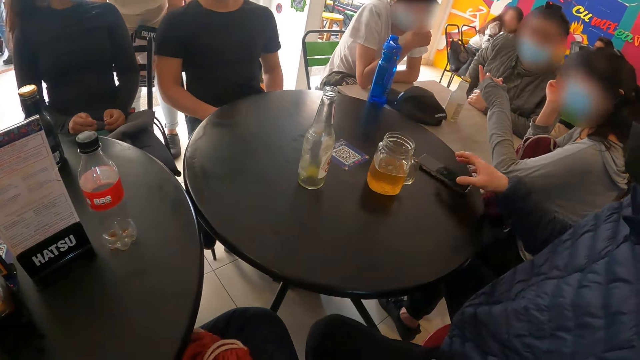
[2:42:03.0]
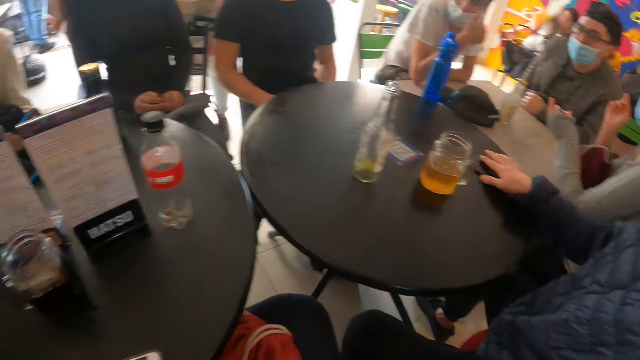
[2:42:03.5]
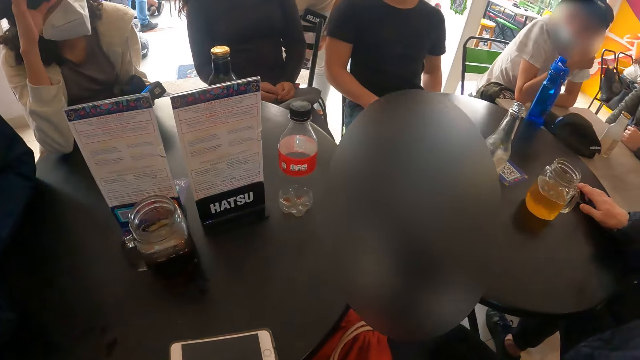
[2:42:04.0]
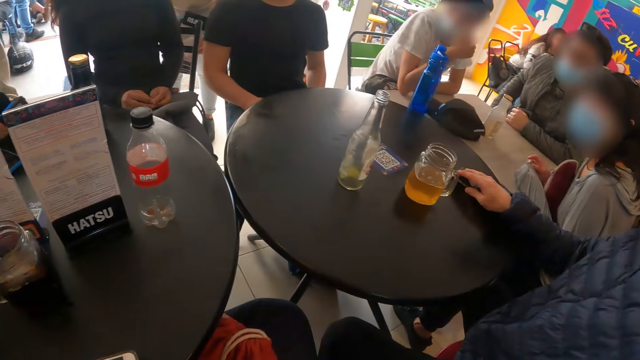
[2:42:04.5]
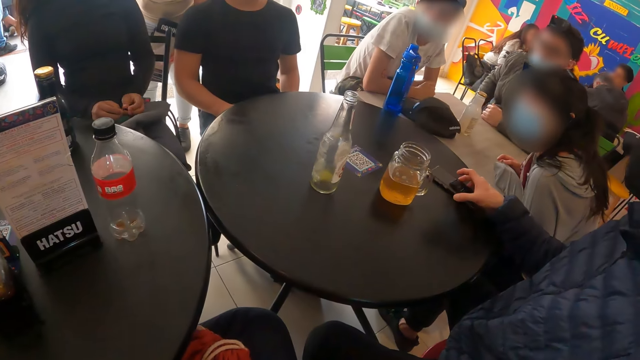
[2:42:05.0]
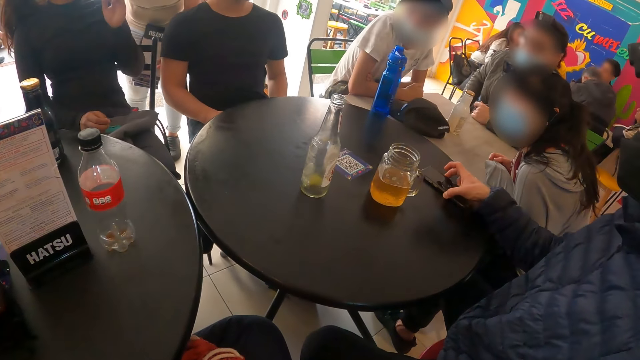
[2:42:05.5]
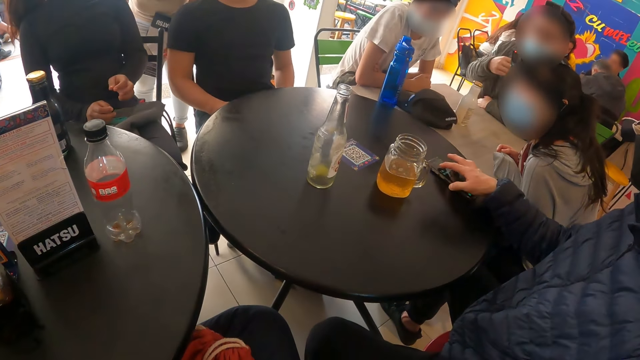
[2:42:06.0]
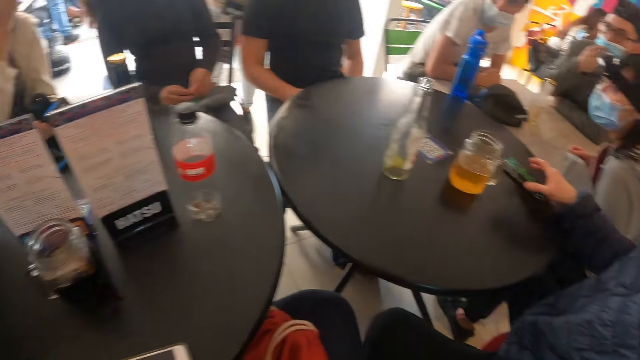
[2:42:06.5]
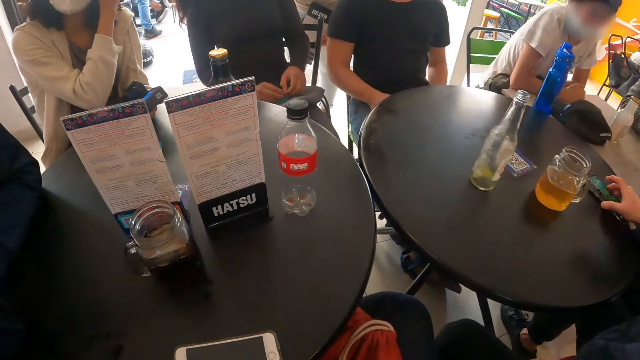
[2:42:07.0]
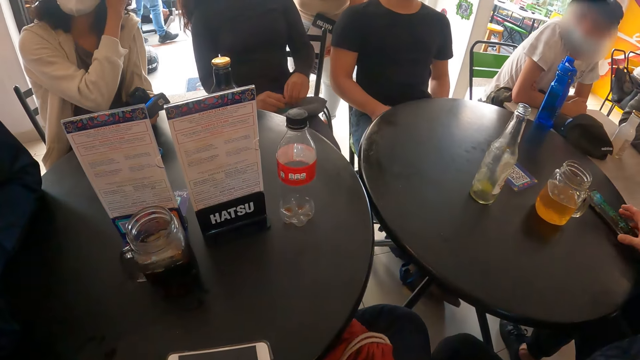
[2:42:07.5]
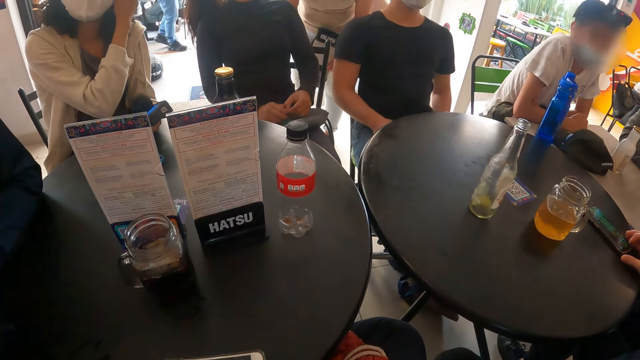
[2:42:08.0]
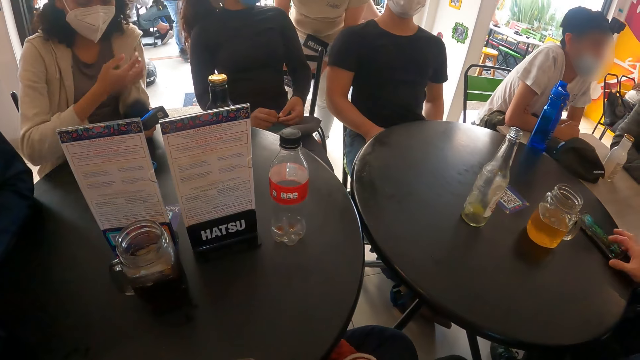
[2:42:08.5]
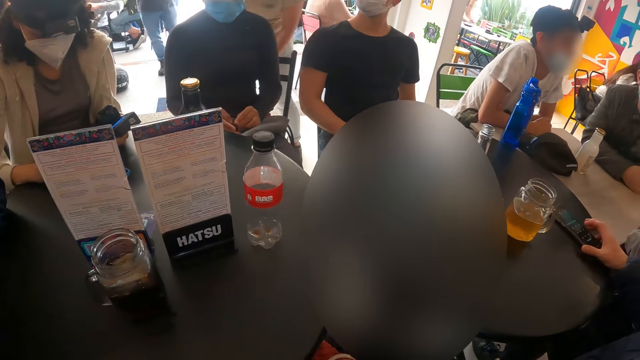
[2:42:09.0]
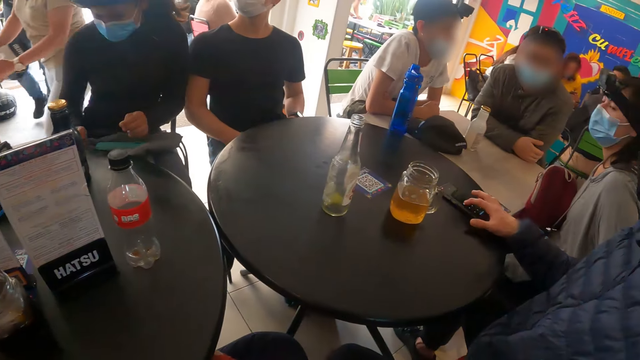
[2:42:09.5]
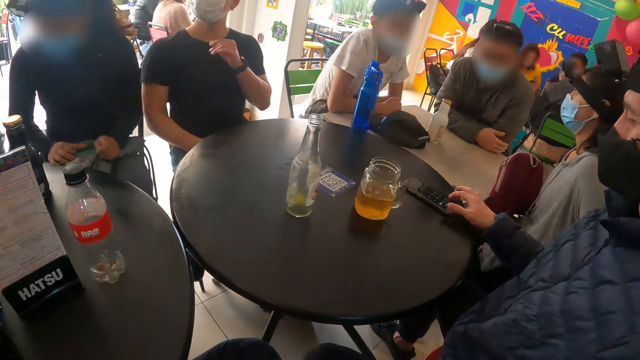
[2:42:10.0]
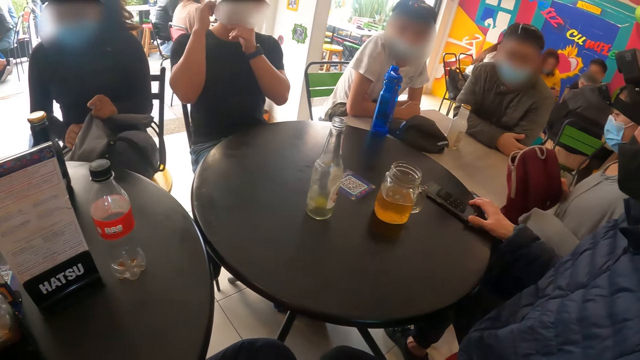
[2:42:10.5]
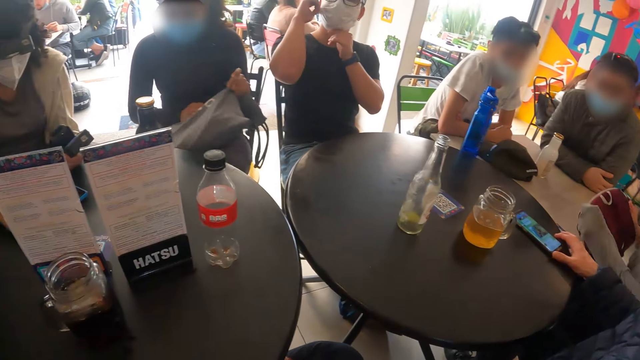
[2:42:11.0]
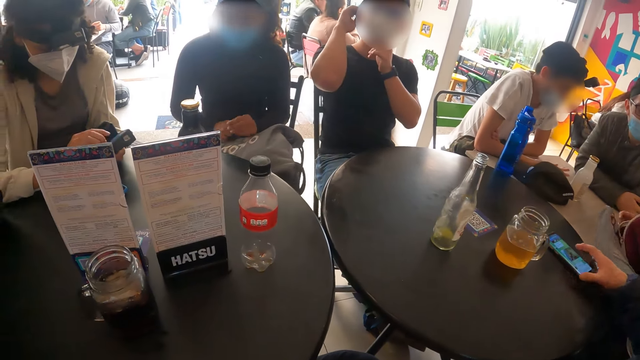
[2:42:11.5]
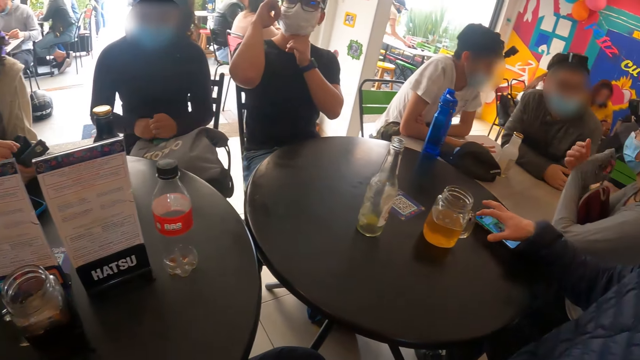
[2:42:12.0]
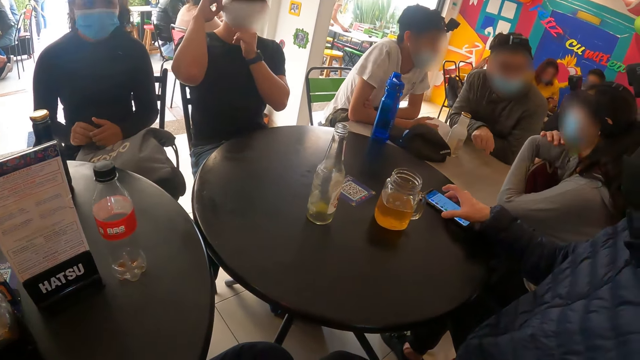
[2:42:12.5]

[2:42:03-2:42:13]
The man operates a phone on the table with his right hand. The camera wearer looks around. Another man adjusts the facemask on his face with his hands.

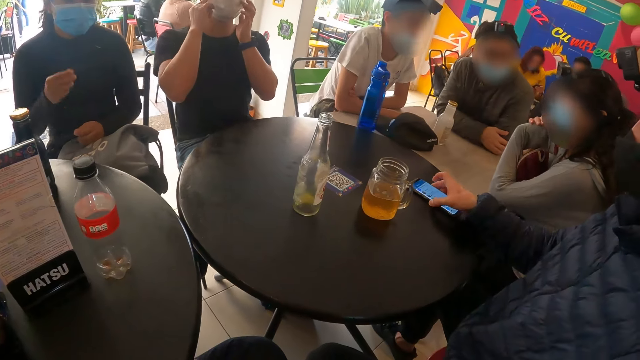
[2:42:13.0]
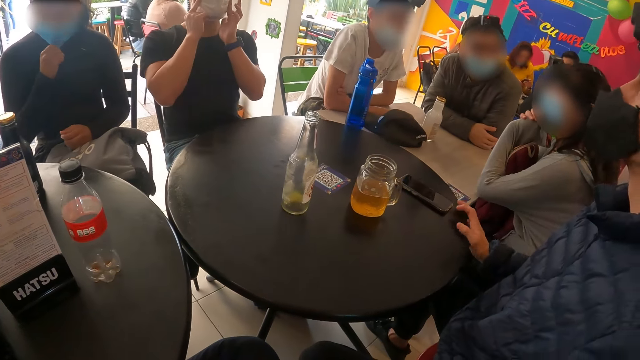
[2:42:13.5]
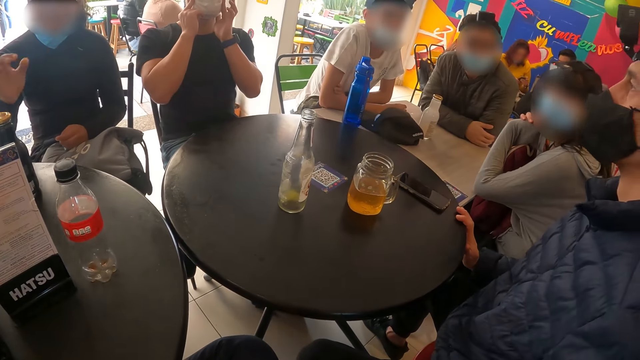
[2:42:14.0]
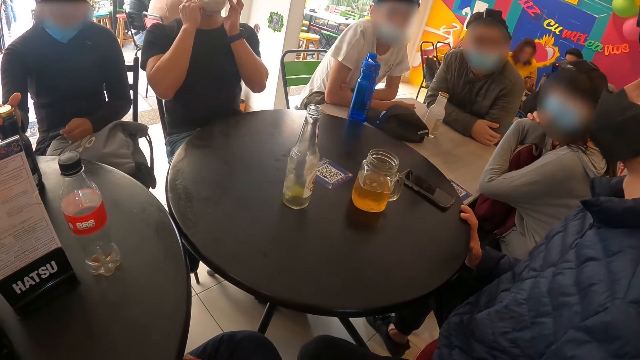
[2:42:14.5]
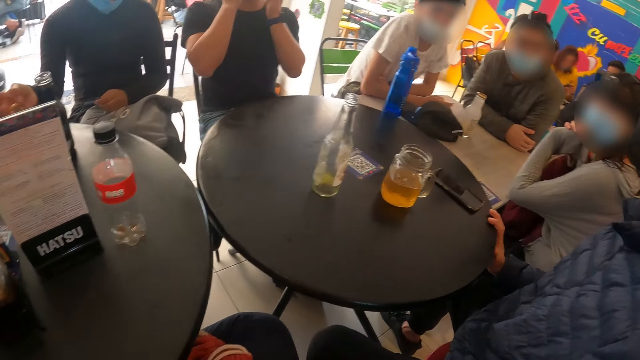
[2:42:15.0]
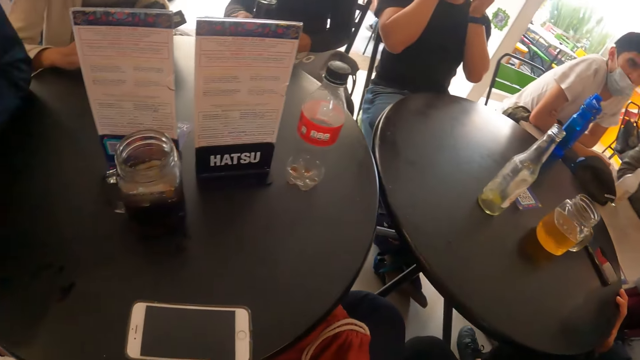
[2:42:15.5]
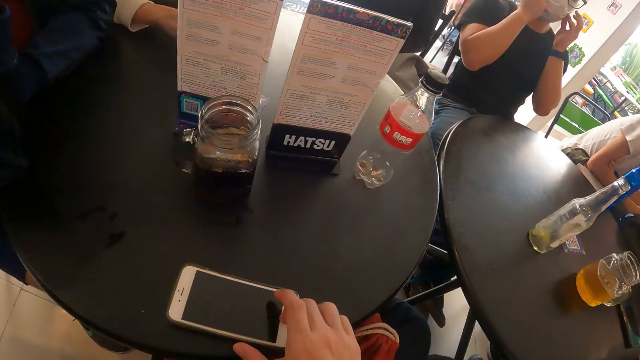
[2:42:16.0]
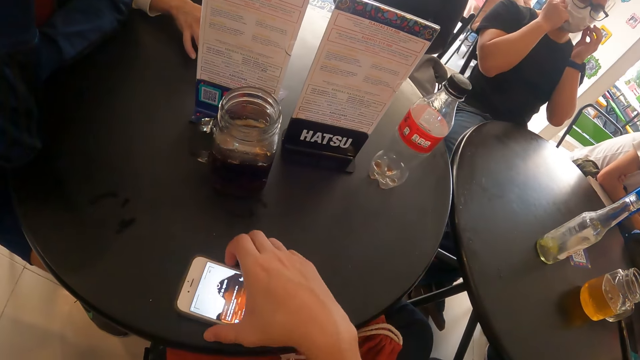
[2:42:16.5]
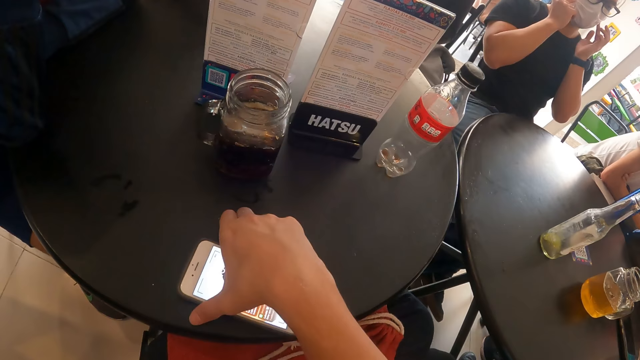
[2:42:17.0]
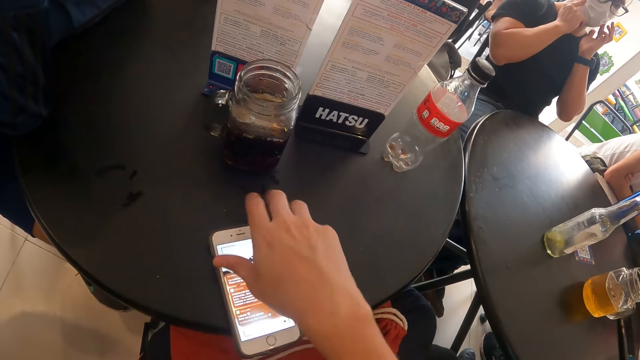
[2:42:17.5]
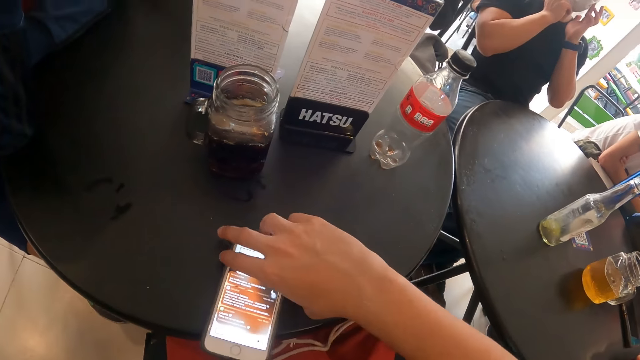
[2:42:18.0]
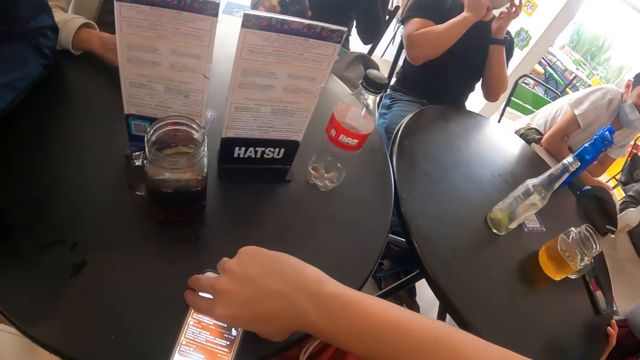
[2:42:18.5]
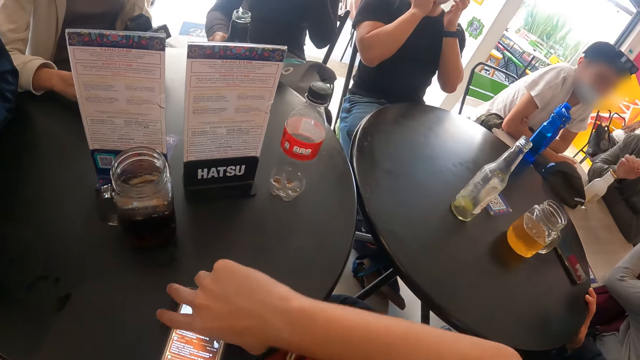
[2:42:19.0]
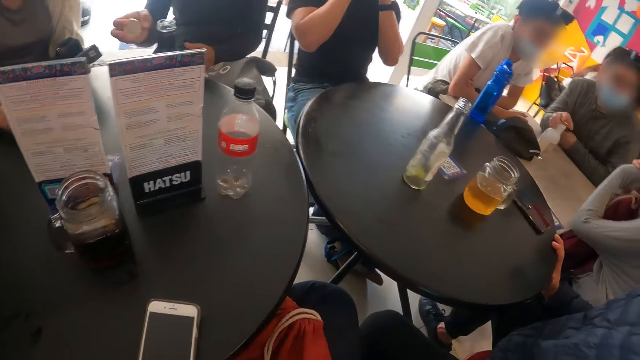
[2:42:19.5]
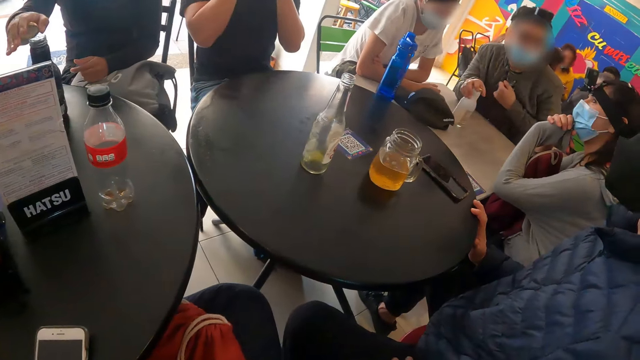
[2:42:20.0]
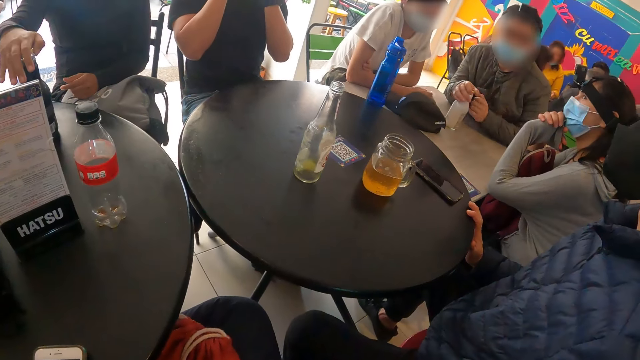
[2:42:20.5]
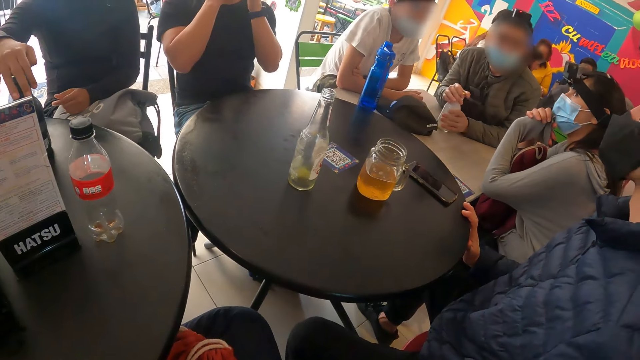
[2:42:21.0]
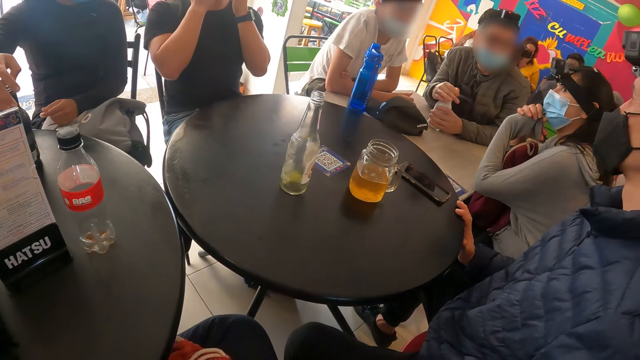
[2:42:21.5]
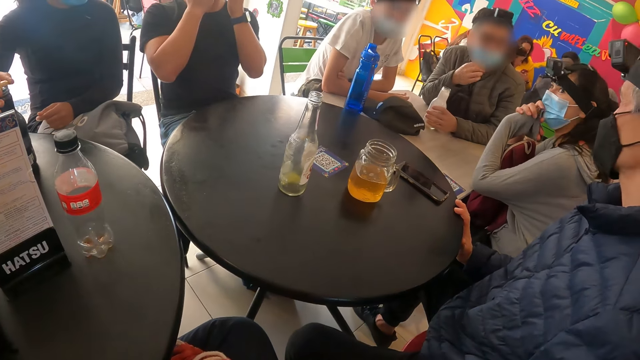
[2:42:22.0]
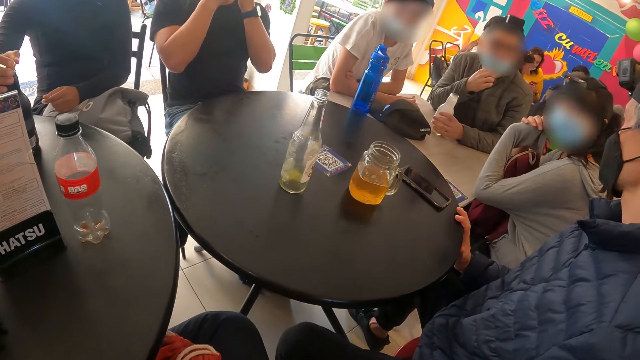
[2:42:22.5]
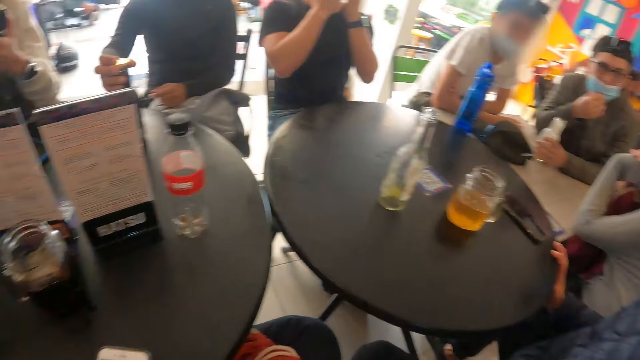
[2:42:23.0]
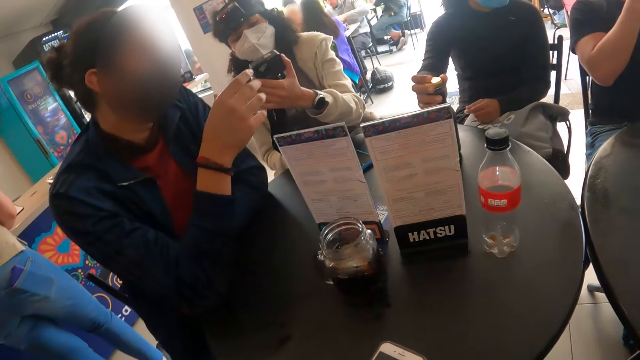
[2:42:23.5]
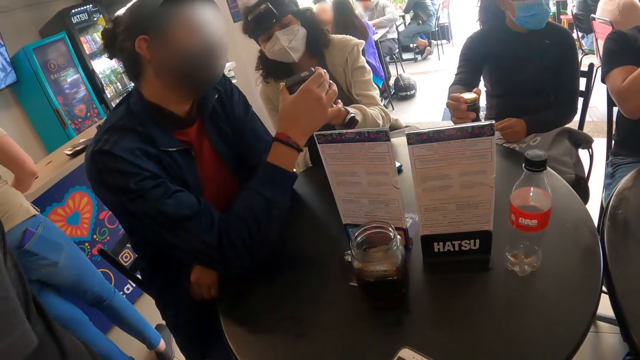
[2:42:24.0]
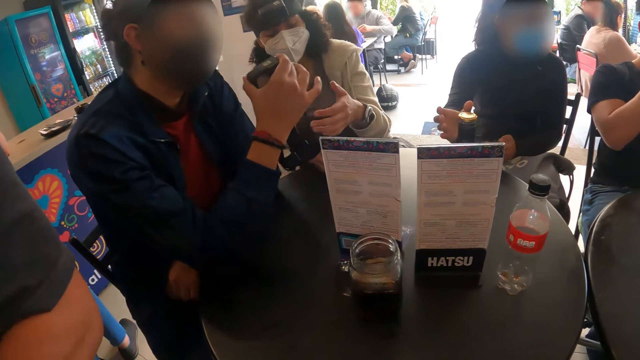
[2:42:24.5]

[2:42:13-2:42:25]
The woman pulls the face mask on her face with her right hand and removes the cap on the bottle on the table with her right hand. The camera wearer holds a phone. They operate the phone. They turn the phone on the table. They look around.
